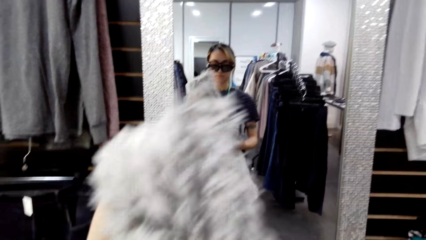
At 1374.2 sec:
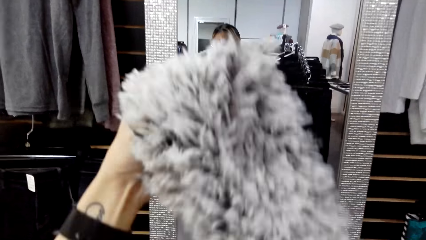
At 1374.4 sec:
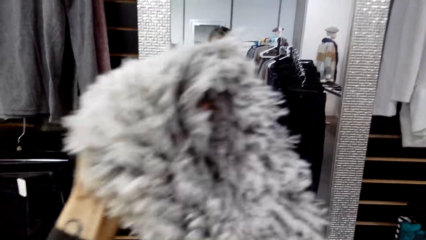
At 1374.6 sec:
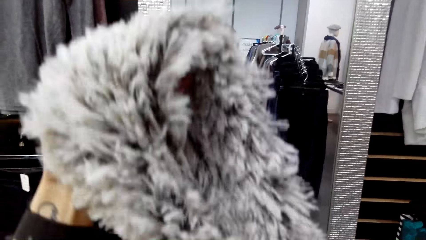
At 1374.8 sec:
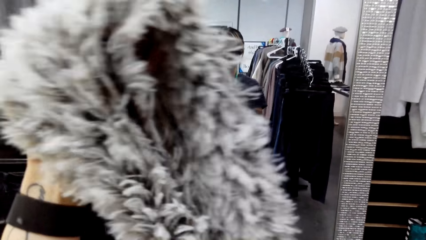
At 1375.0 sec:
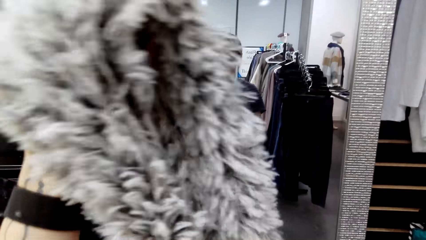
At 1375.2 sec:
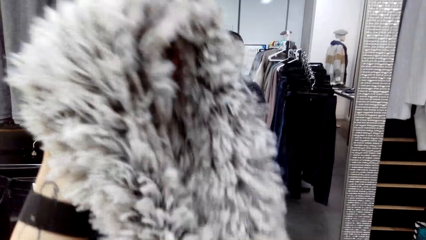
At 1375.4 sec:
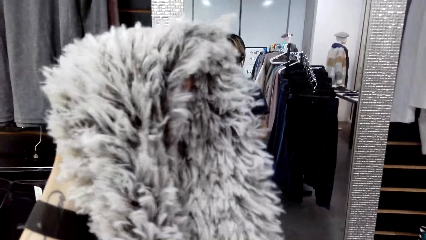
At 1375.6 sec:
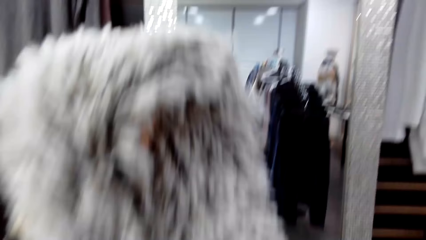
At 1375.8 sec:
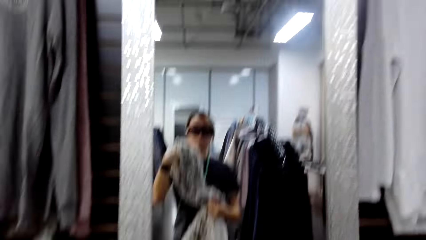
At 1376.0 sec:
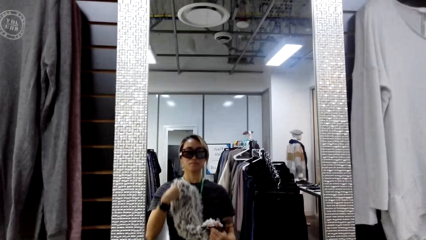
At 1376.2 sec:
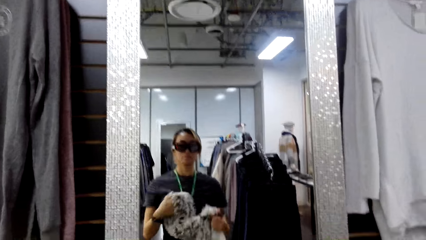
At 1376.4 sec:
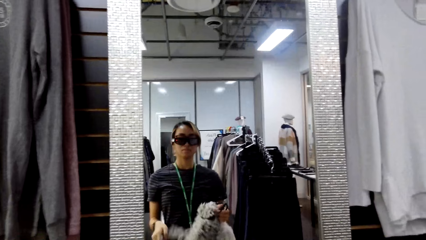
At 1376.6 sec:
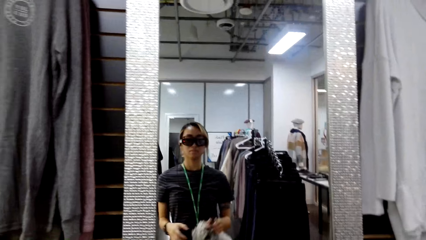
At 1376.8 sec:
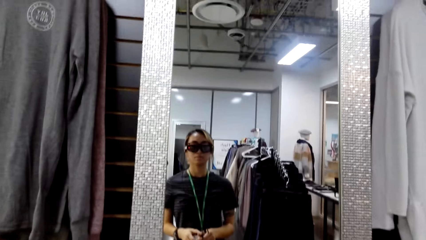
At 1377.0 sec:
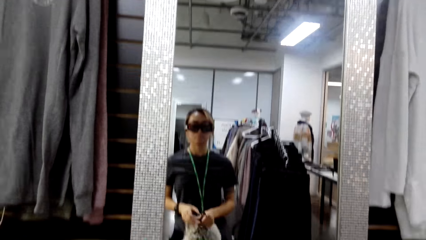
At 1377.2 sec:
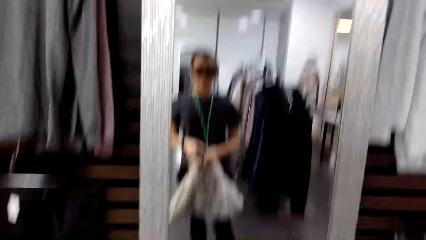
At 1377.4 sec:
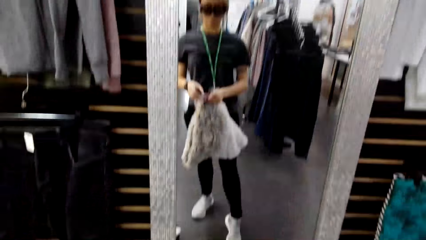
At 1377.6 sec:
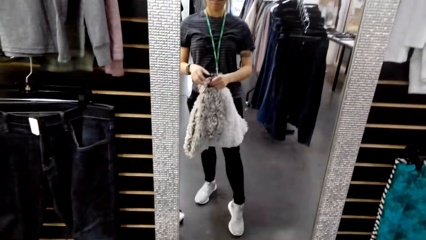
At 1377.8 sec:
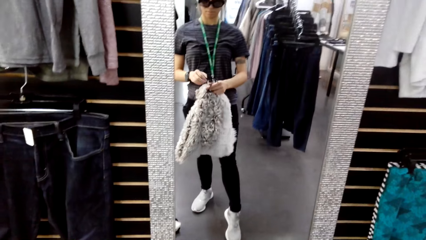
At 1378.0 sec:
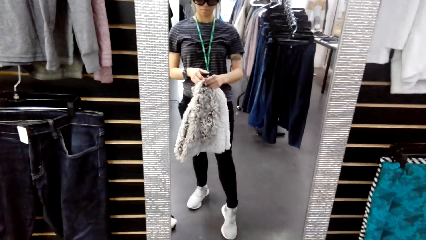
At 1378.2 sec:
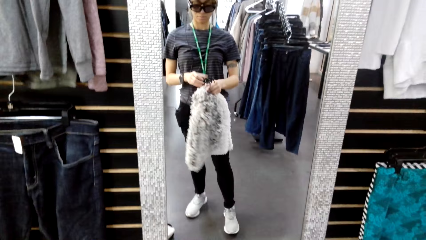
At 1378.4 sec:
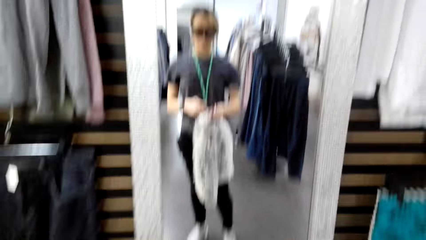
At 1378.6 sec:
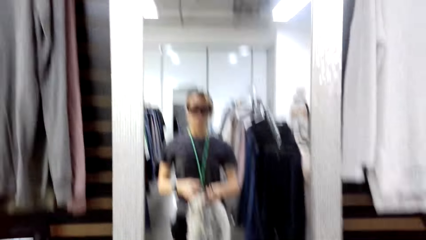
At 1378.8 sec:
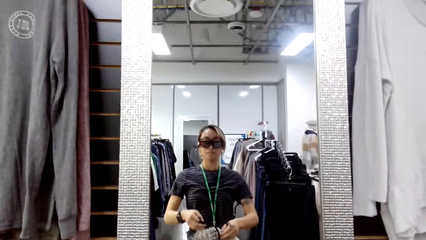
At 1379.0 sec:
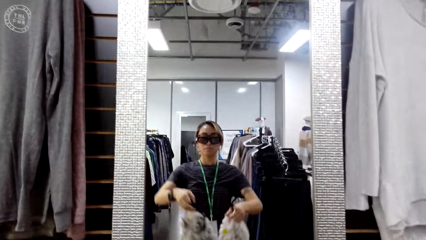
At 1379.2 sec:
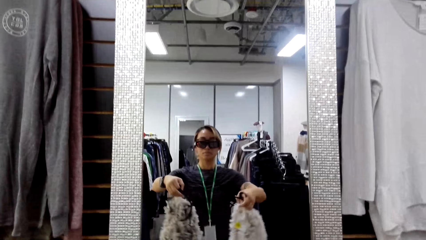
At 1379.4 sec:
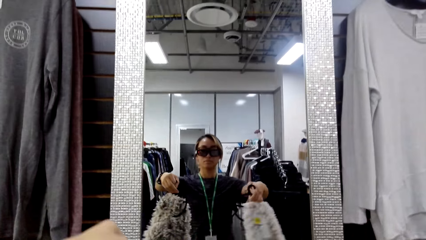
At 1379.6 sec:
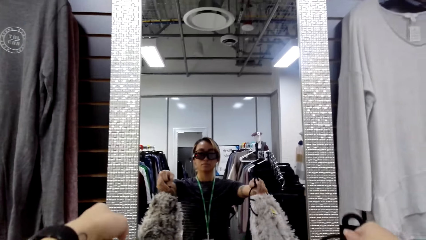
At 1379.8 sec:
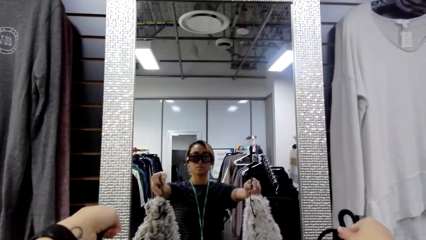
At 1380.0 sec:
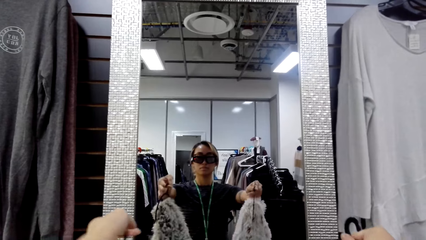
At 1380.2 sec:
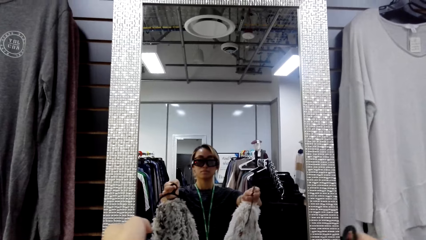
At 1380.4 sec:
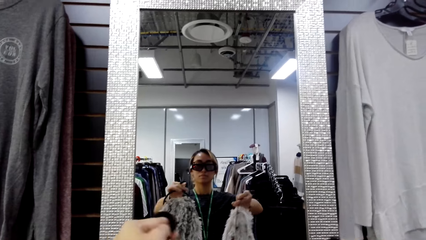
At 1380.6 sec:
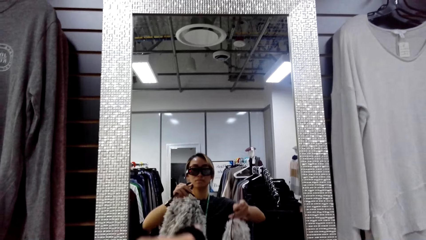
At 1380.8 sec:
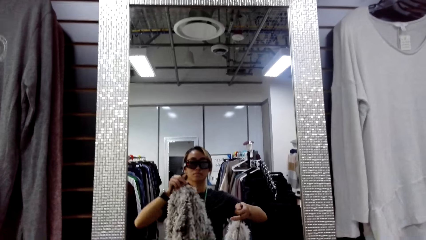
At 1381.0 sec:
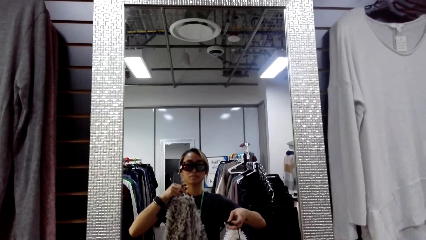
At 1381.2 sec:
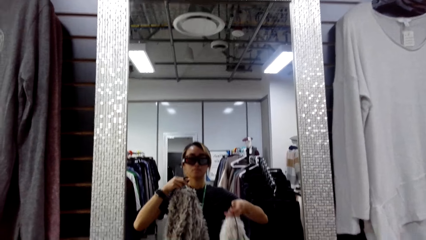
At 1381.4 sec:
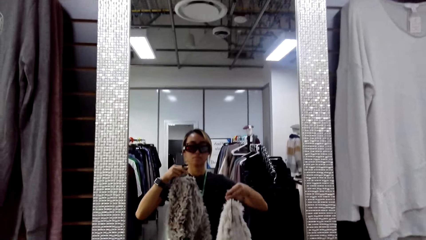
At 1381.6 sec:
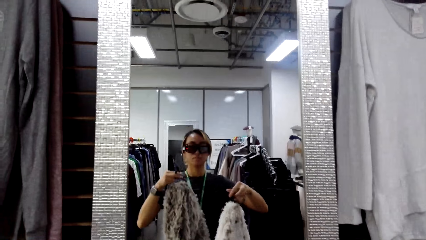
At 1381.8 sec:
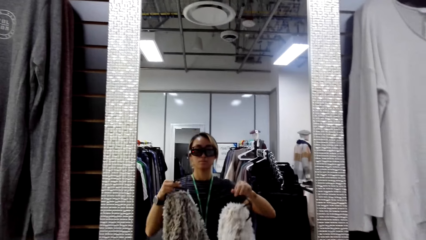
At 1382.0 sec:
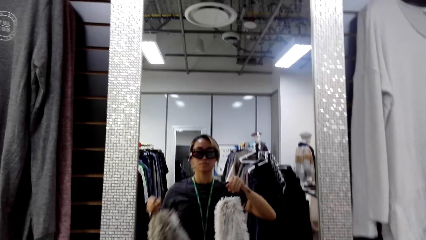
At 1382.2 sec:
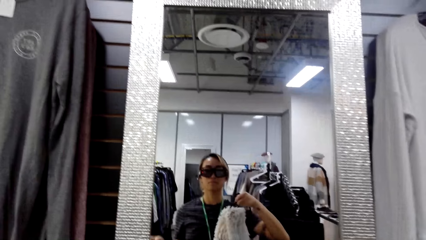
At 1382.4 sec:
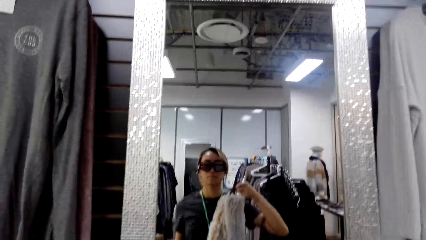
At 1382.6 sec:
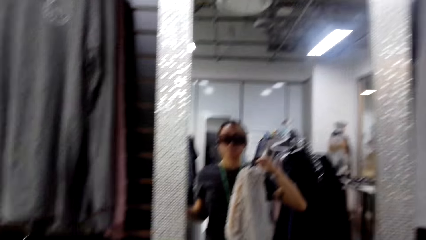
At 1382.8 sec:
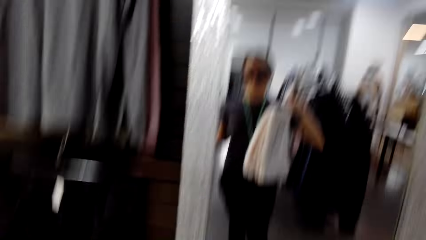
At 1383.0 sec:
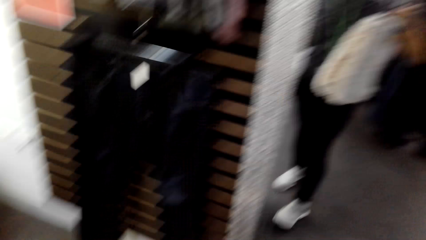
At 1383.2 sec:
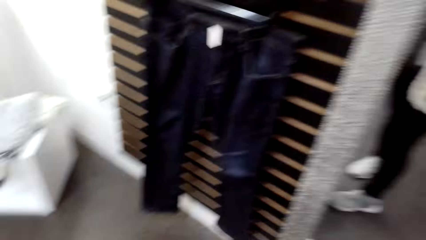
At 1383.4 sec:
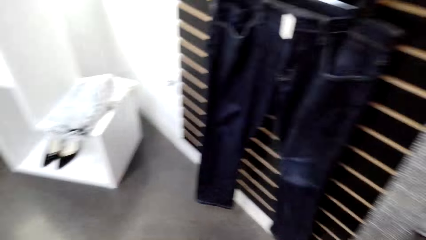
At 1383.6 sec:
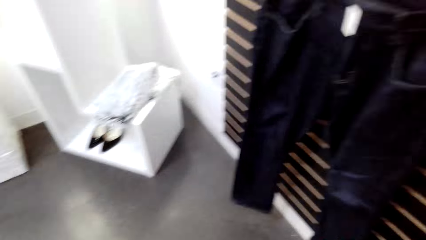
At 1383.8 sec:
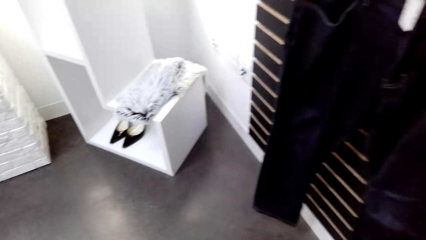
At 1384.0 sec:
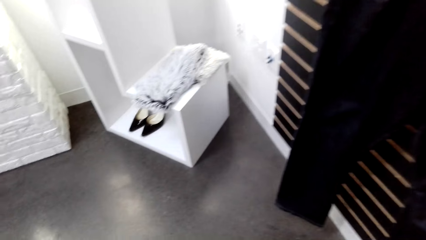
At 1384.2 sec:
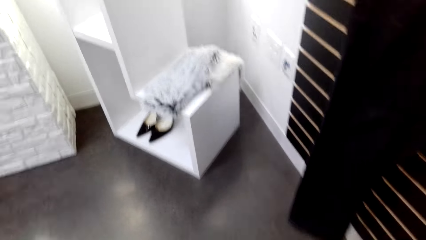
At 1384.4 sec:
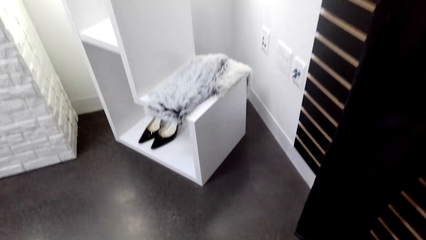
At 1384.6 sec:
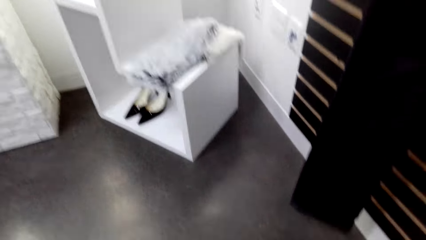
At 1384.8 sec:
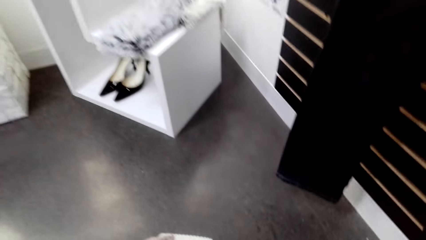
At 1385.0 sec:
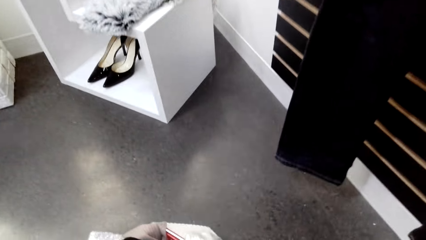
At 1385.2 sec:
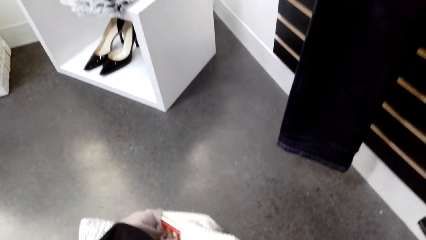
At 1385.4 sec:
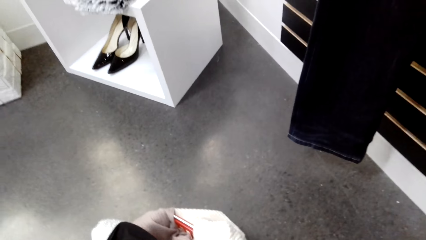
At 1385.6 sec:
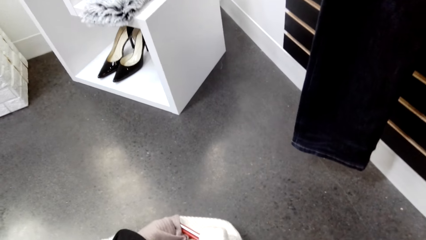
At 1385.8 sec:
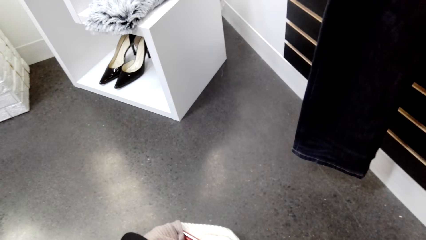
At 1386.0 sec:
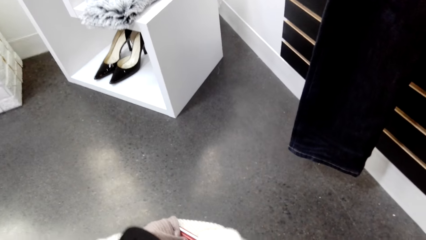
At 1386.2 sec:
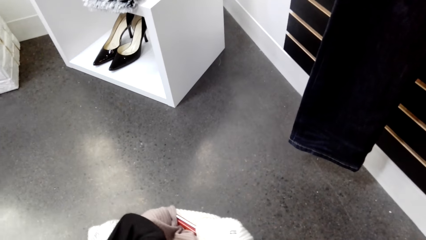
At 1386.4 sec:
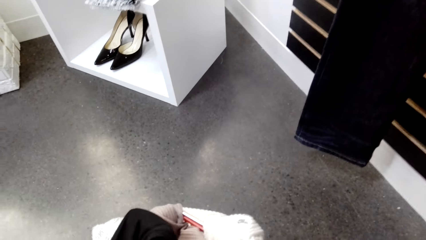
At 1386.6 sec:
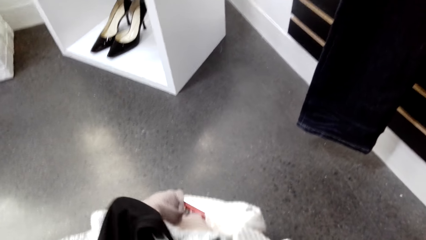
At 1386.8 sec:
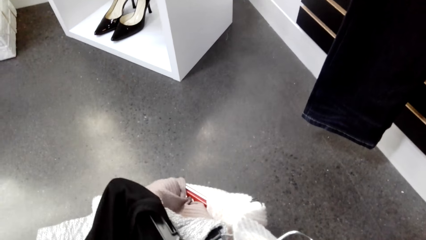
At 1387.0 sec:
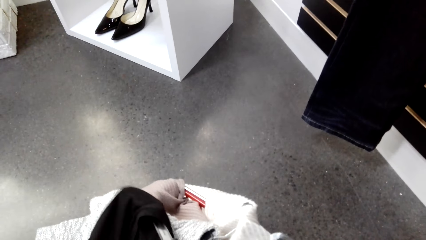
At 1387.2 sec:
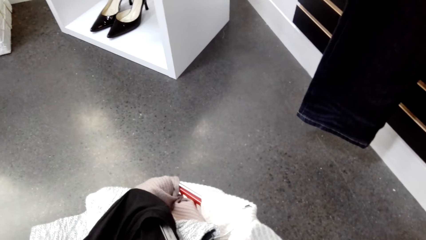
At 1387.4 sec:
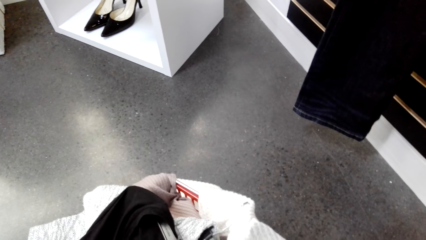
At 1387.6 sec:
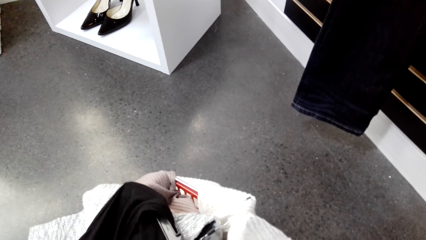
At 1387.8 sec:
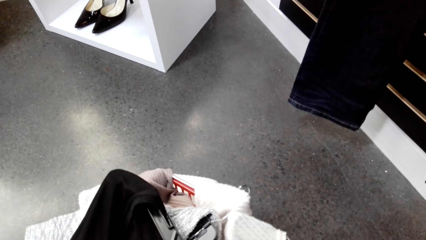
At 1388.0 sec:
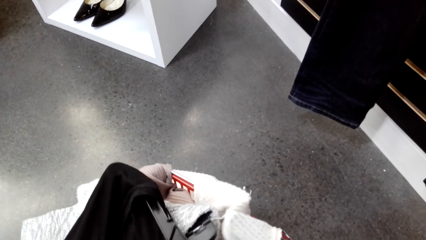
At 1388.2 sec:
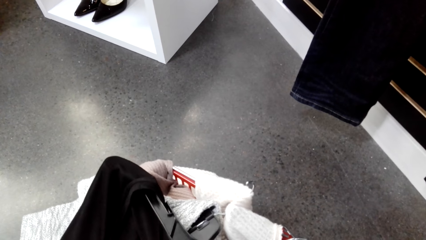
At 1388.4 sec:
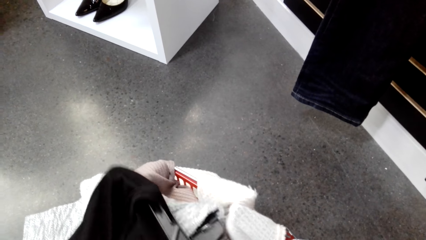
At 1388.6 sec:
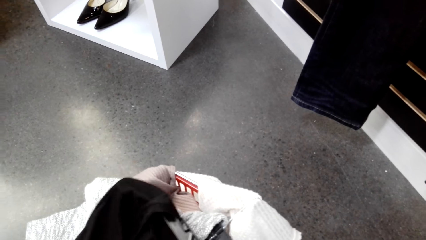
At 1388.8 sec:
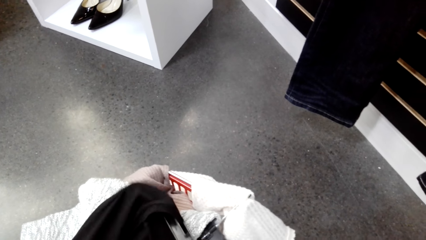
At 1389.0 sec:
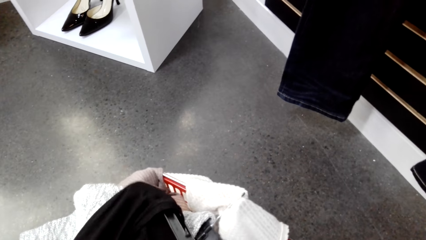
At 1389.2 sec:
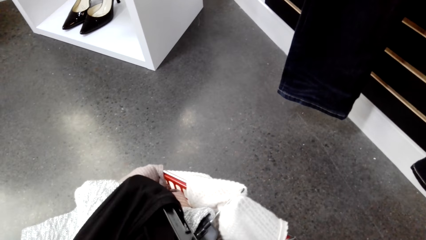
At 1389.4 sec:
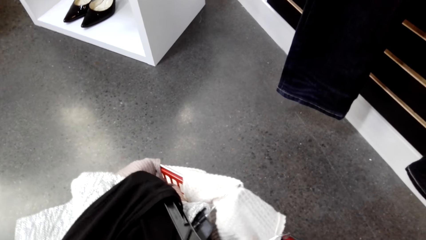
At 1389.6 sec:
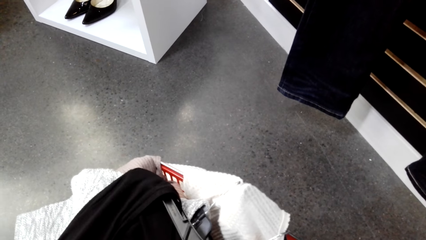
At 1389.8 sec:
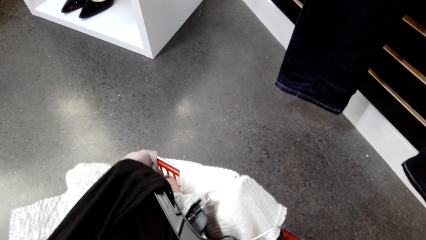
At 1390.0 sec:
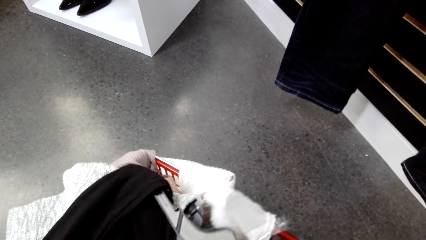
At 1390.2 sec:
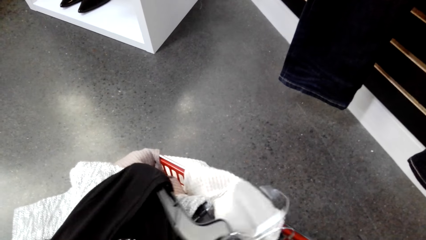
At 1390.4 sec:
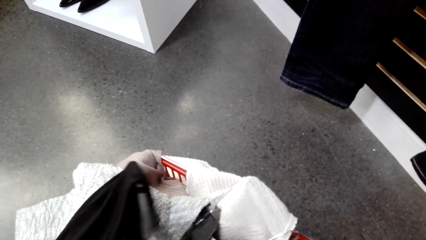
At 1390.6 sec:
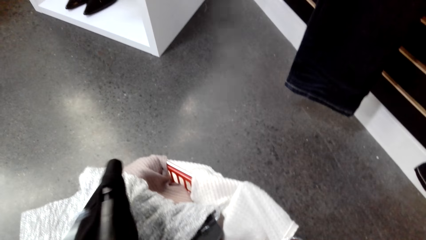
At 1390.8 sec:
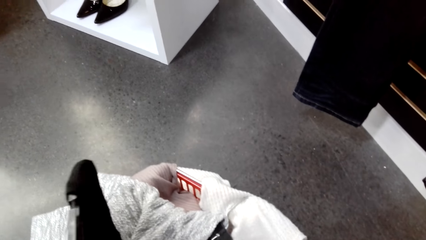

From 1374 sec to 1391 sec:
The camera wearer looks at the mirror. They lift the scarfs to the mirror. They sort the clothes in the basket.
